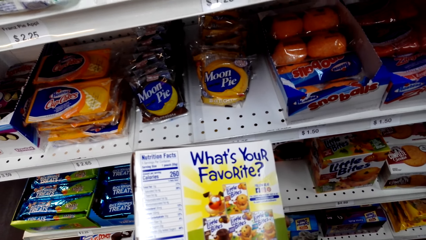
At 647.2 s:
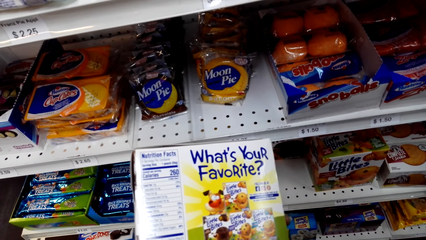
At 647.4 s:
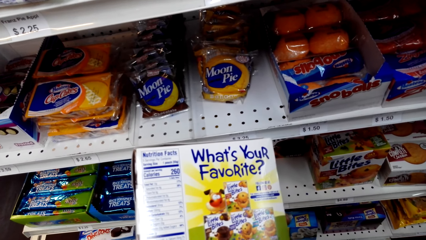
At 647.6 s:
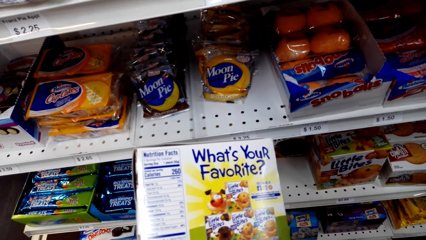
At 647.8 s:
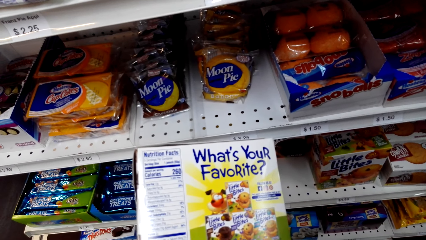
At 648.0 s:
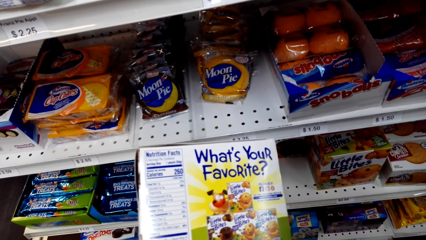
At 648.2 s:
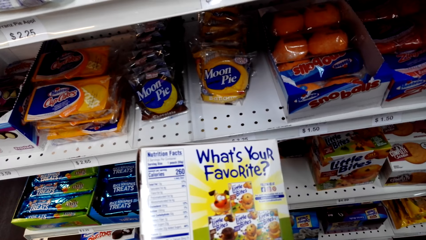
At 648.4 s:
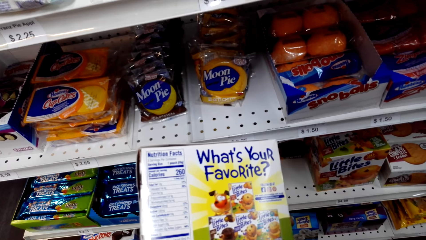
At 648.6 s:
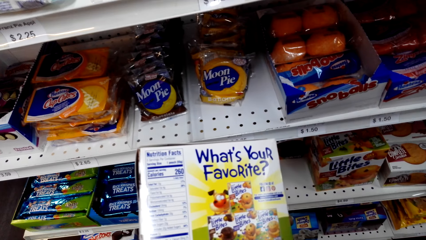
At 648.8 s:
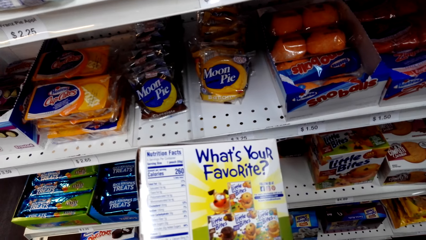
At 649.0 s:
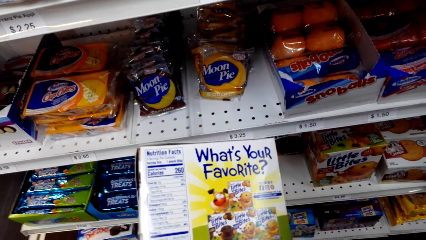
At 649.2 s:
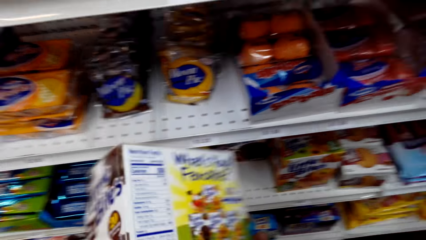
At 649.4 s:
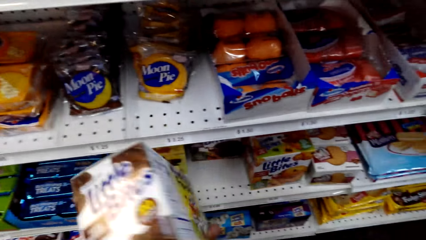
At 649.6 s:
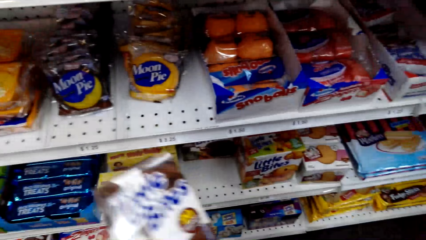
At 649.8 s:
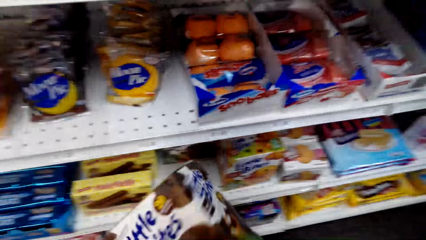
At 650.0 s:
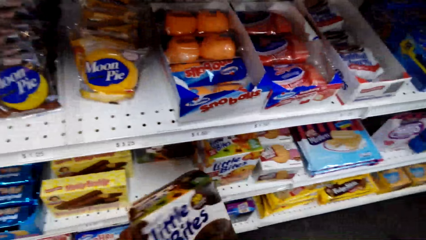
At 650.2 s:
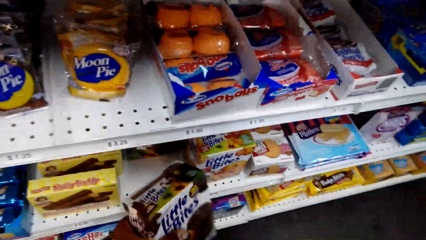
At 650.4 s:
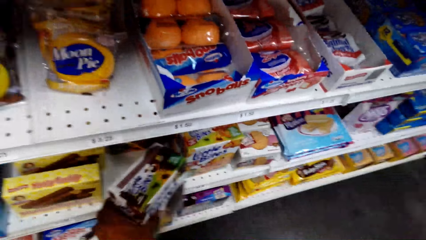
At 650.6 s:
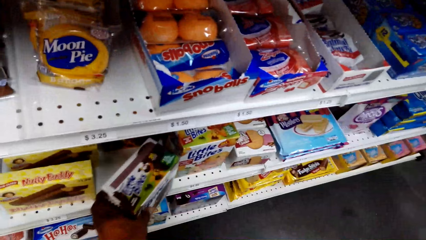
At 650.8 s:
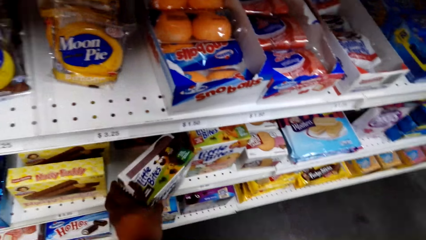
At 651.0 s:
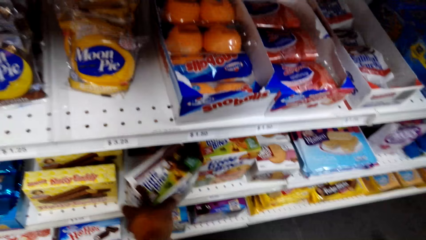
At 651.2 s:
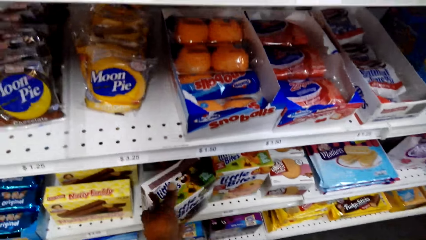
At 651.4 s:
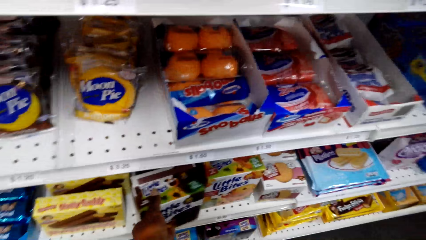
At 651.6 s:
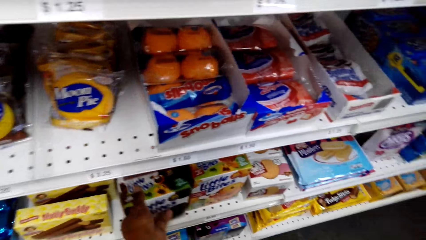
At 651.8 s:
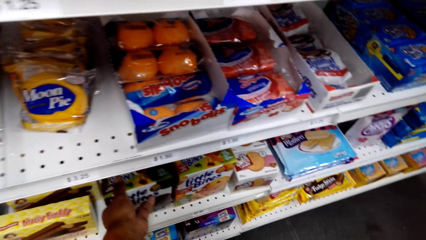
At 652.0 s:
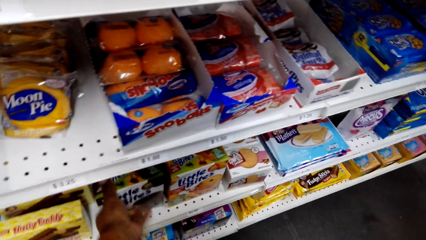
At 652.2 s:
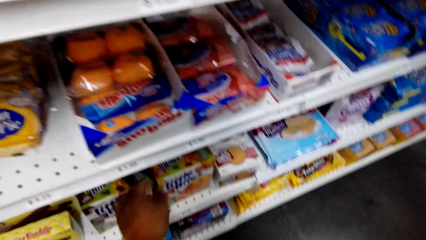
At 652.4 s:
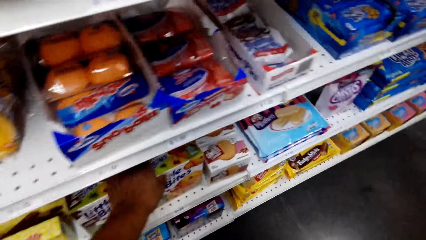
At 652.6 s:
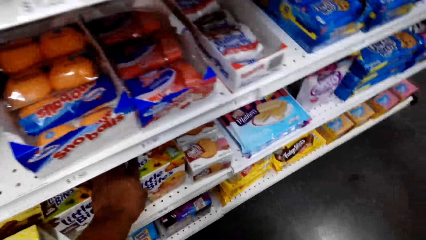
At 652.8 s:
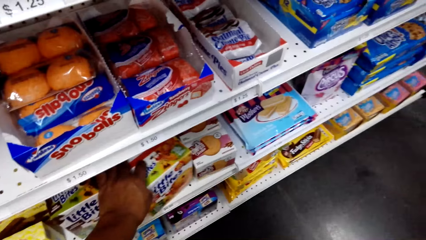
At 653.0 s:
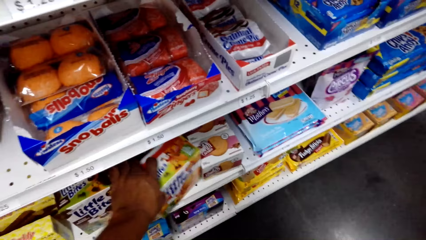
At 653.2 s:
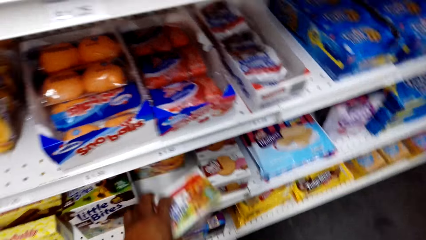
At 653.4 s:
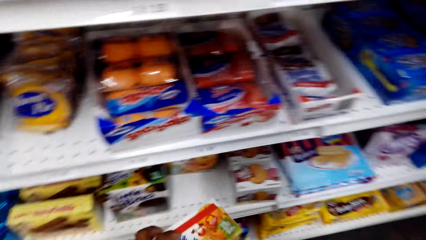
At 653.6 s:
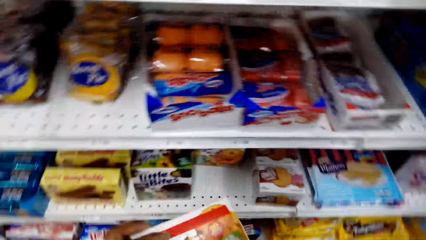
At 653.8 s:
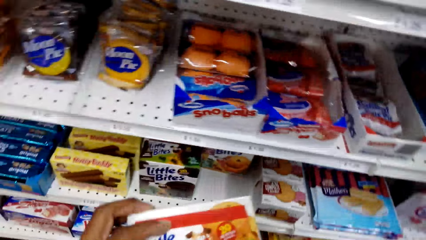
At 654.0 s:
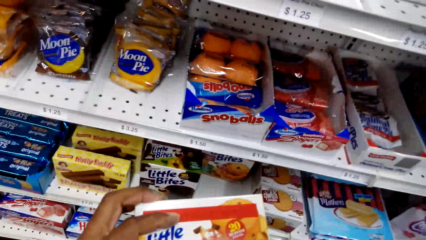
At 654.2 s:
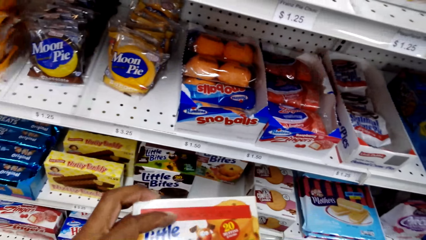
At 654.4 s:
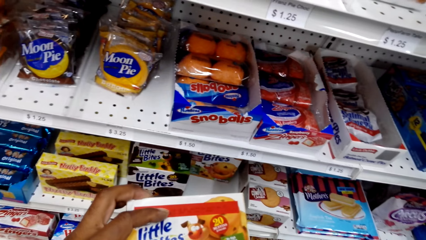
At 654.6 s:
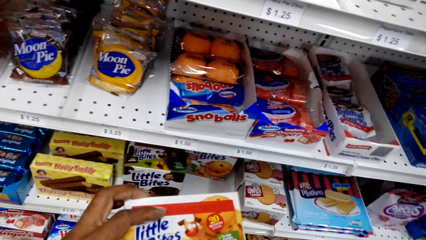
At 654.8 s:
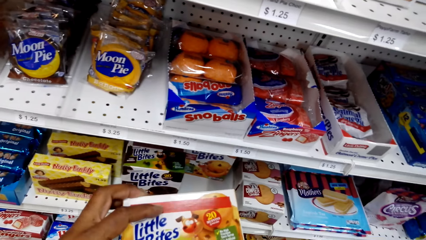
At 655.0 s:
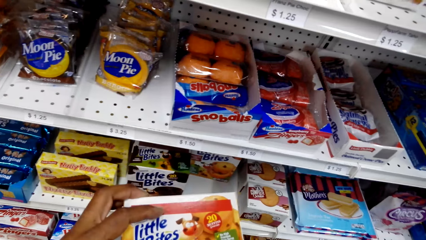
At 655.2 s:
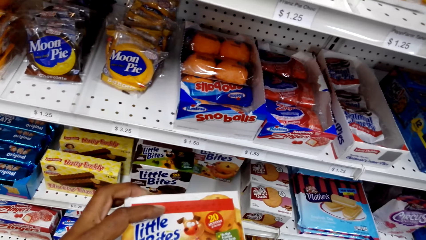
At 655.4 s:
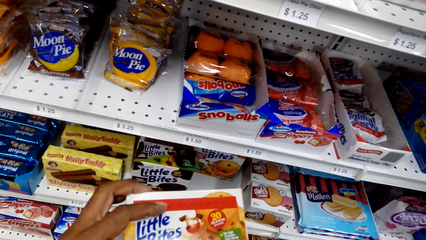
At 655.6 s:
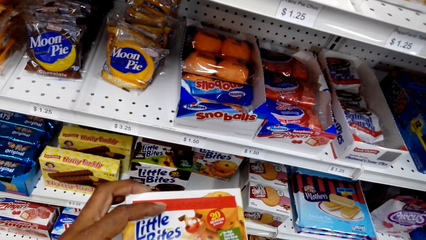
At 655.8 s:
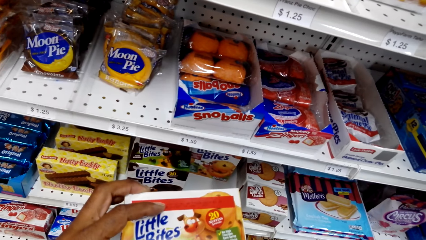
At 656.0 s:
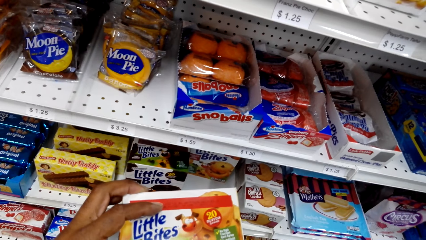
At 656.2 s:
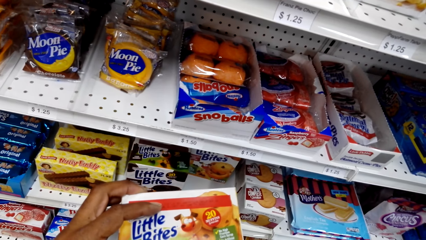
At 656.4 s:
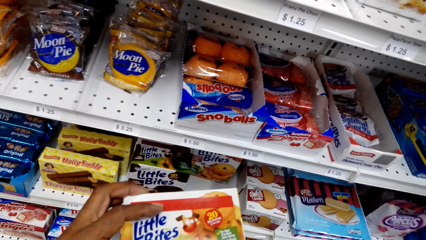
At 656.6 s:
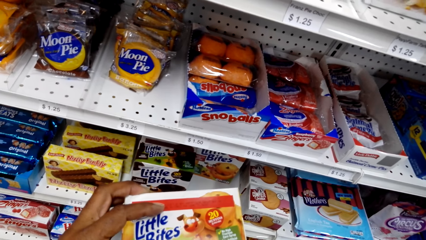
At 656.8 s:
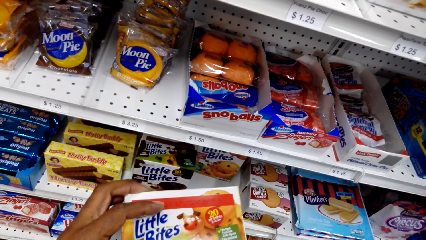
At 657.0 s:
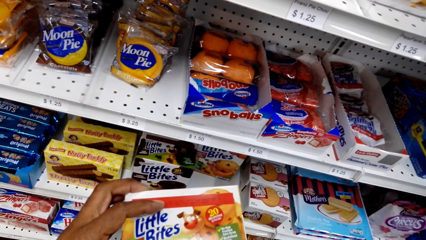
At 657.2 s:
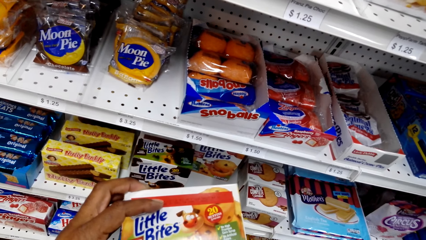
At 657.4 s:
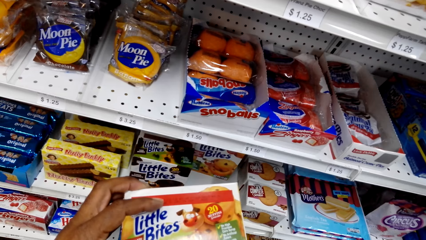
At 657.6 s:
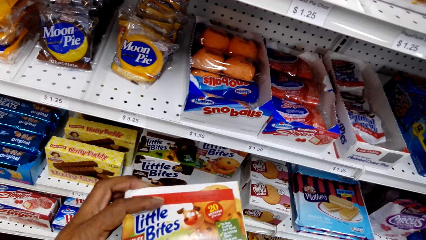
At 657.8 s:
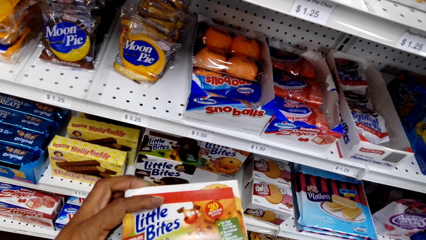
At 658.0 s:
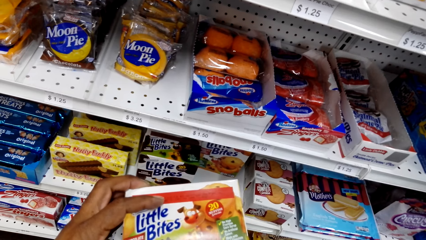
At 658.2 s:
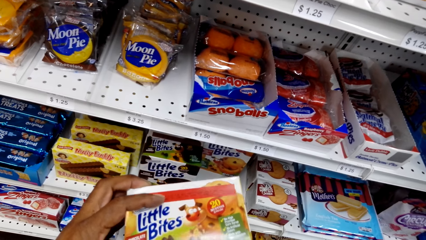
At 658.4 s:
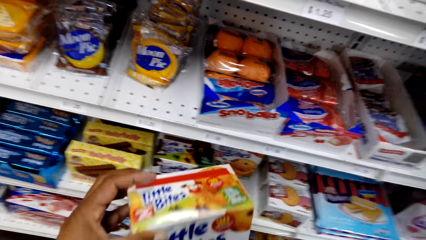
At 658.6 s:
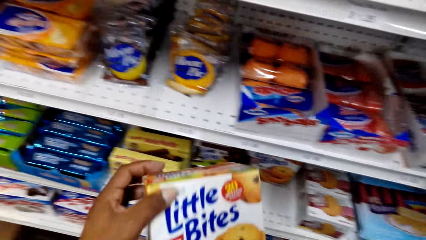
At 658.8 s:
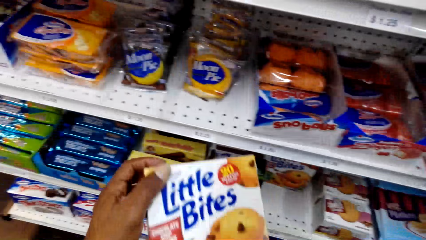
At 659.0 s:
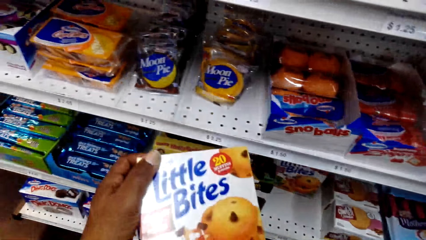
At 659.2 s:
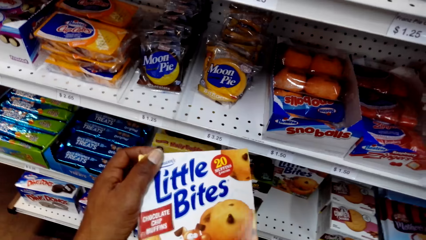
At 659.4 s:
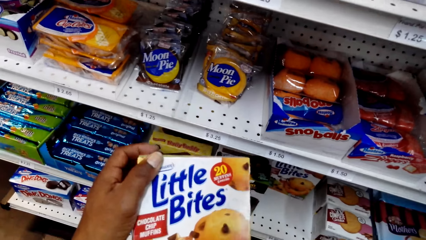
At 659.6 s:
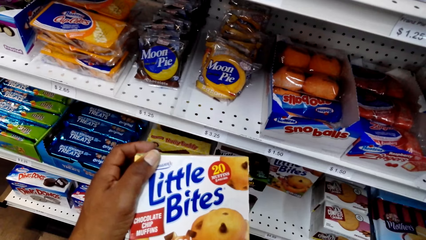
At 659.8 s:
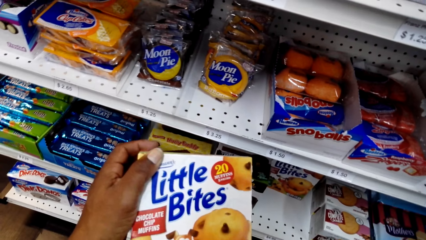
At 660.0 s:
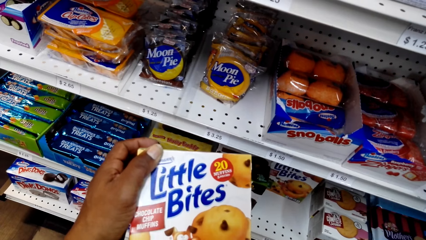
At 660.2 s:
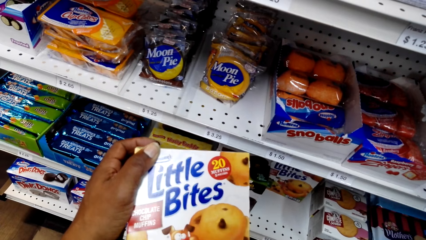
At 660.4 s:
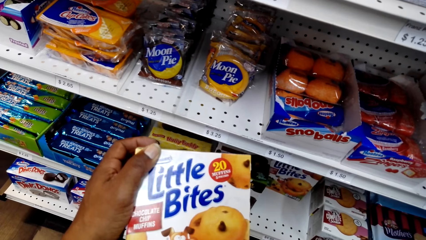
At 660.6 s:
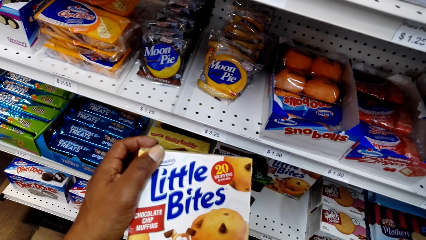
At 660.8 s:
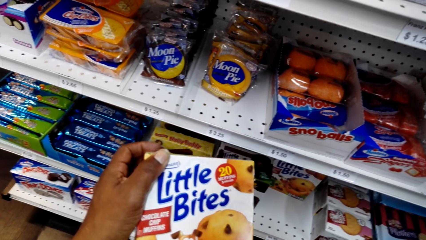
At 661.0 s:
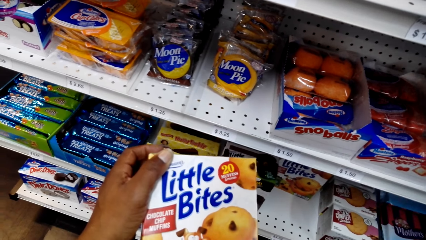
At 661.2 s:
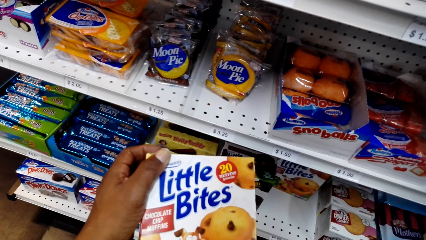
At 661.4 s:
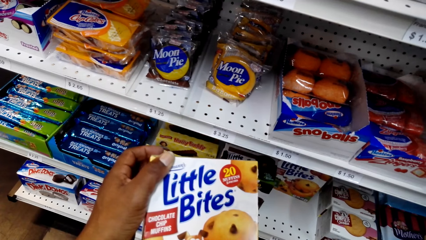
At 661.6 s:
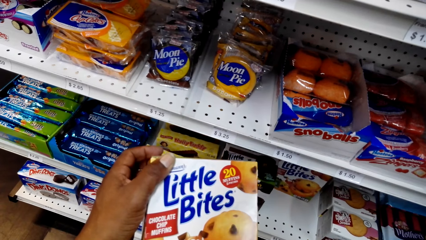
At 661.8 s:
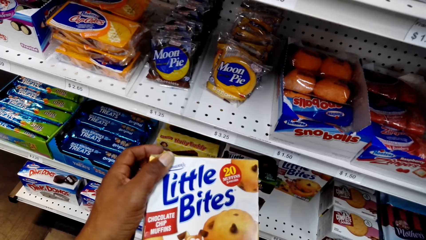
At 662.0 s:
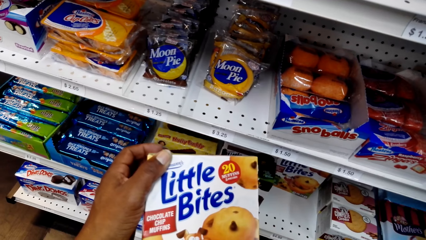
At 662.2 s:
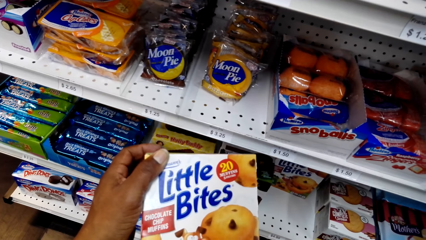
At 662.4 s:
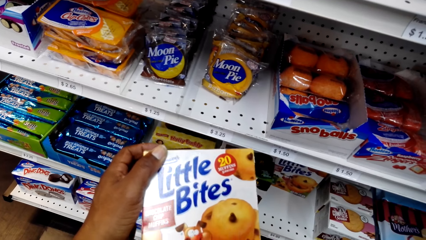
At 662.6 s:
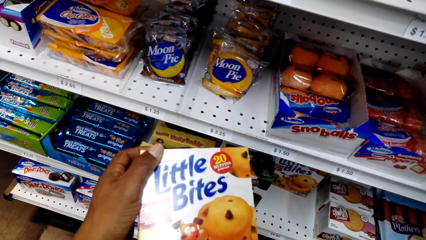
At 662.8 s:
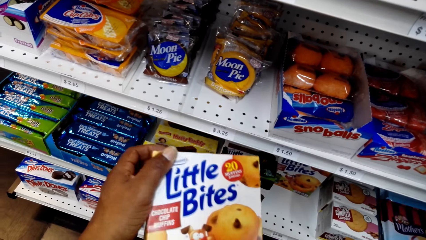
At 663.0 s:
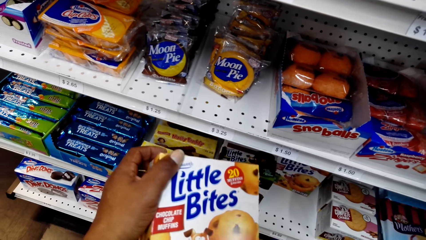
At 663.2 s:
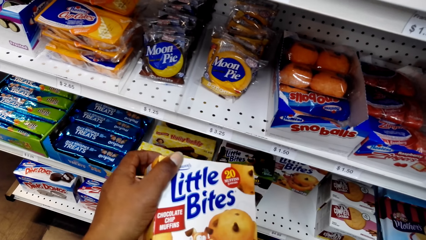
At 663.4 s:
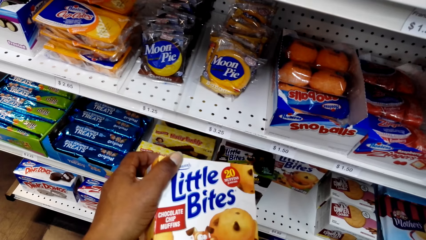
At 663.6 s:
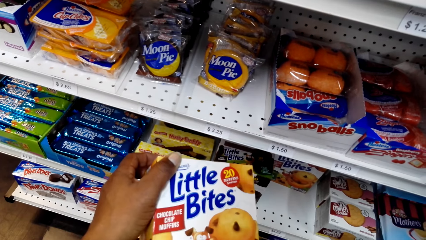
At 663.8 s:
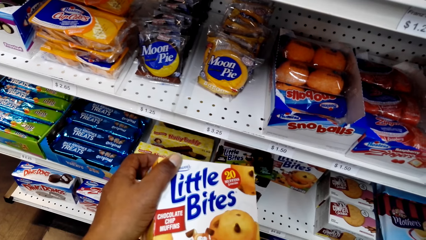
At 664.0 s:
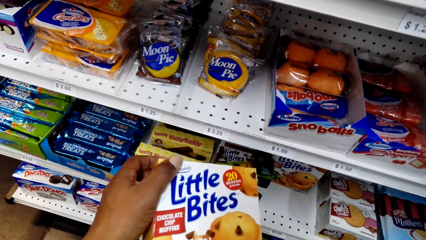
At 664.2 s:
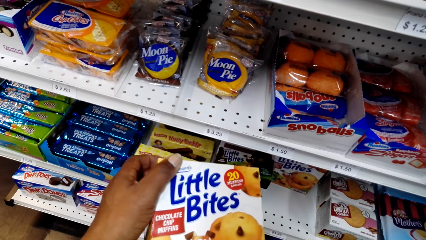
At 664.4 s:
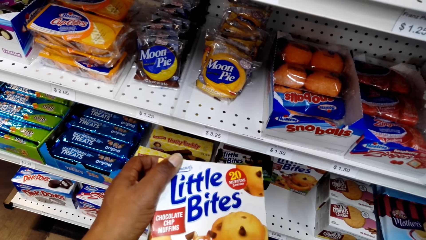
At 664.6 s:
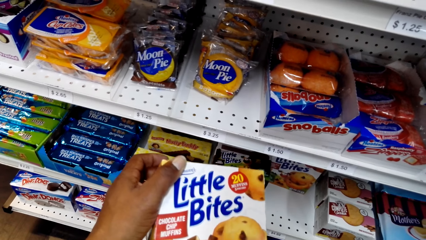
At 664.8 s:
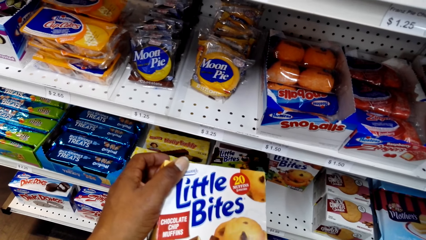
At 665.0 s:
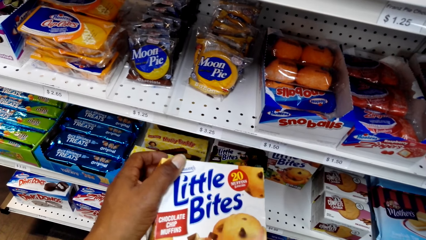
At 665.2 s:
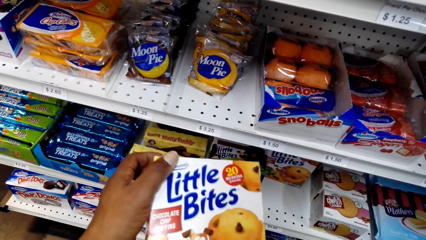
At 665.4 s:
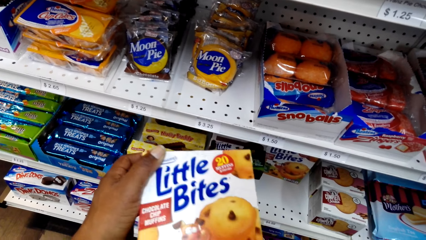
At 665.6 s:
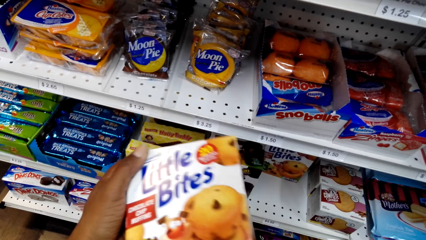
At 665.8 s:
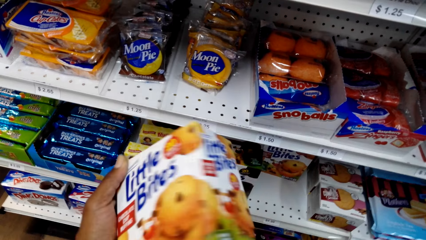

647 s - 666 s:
The camera wearer looks around. They put a box of chocolate bites on the shelf and pick up the box of chocolate bites from the shelf. They touch the snack. They check the box of chocolate bites.
